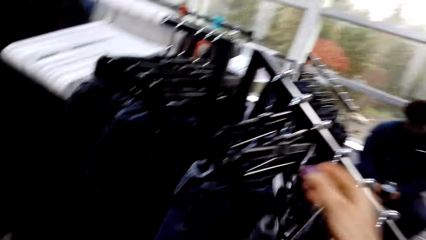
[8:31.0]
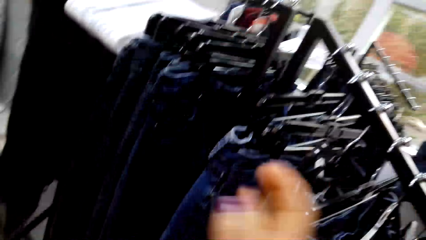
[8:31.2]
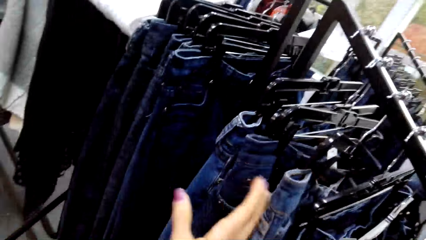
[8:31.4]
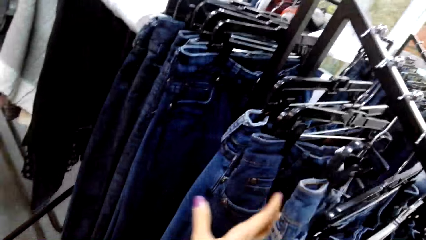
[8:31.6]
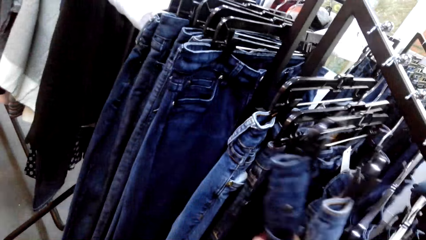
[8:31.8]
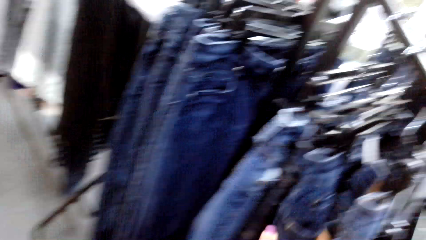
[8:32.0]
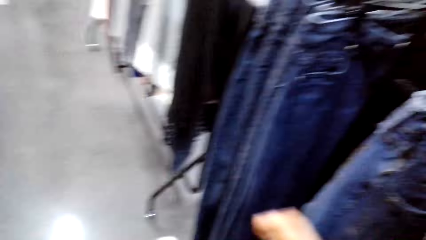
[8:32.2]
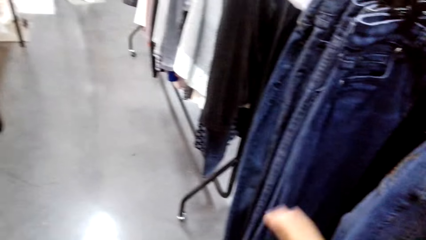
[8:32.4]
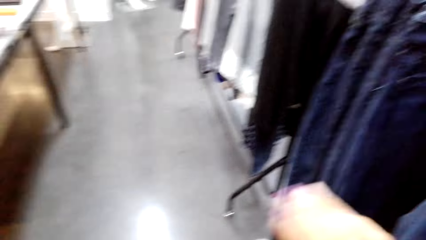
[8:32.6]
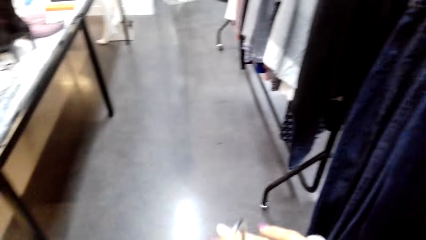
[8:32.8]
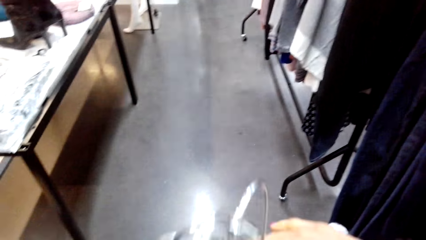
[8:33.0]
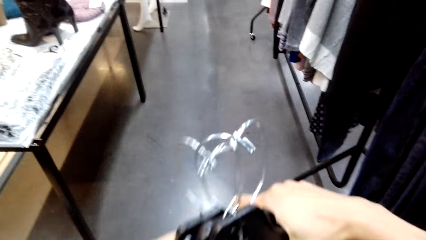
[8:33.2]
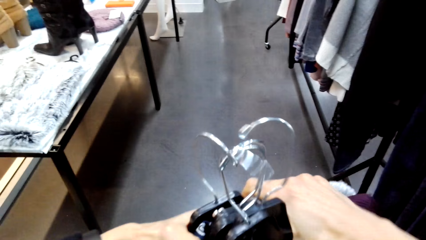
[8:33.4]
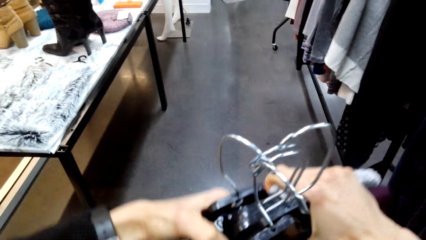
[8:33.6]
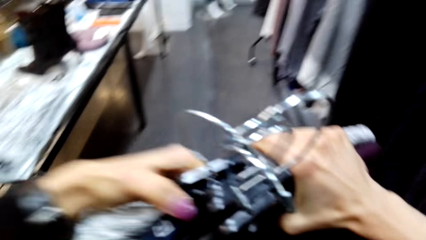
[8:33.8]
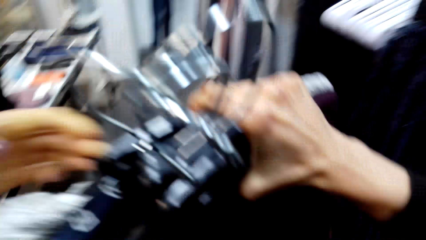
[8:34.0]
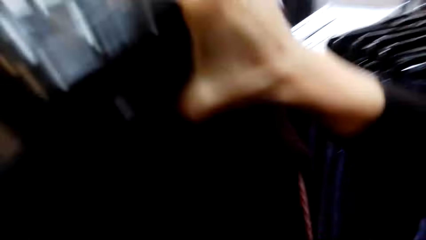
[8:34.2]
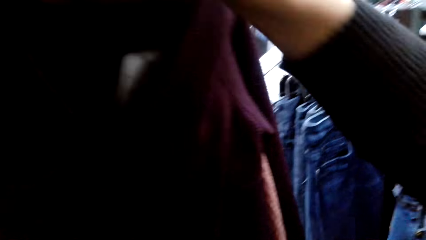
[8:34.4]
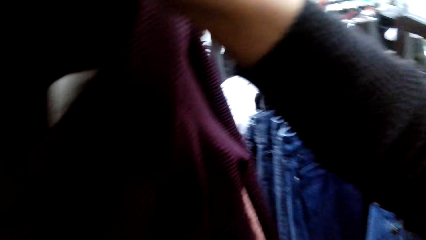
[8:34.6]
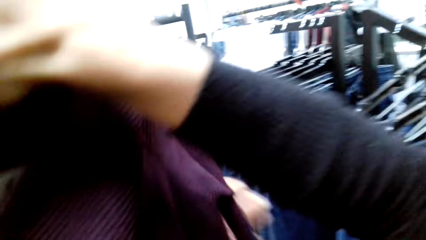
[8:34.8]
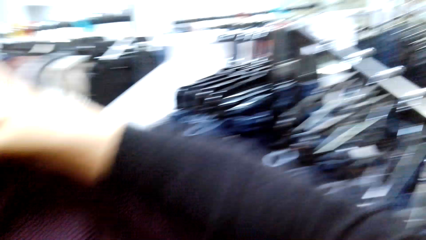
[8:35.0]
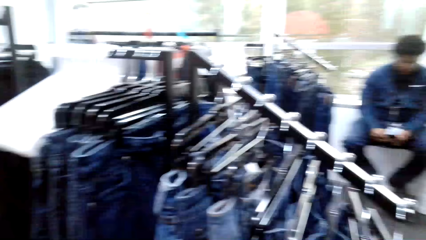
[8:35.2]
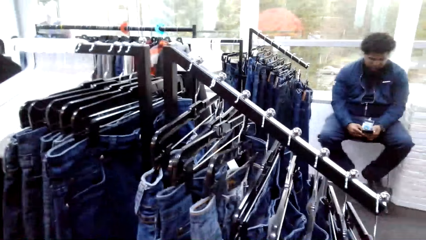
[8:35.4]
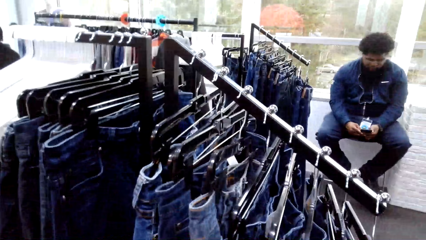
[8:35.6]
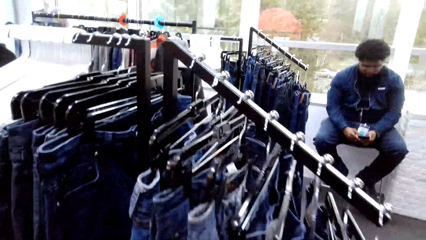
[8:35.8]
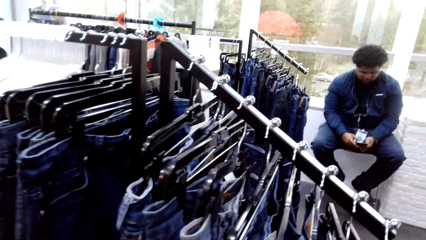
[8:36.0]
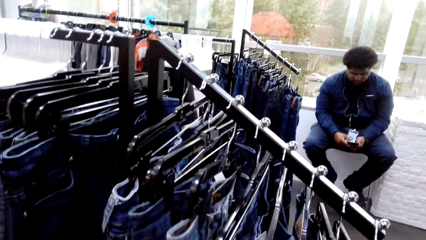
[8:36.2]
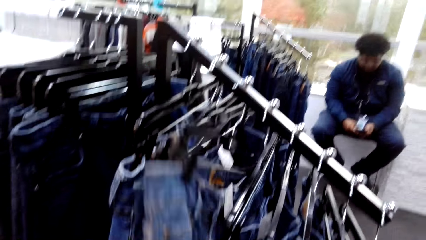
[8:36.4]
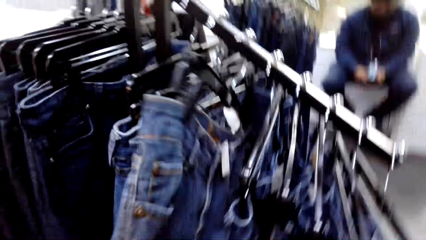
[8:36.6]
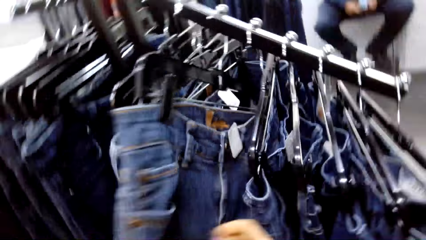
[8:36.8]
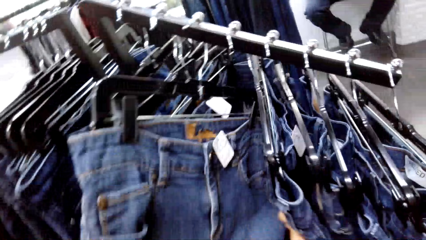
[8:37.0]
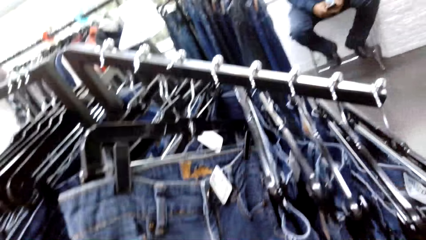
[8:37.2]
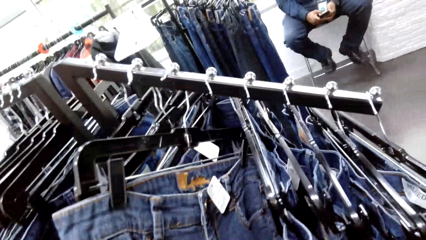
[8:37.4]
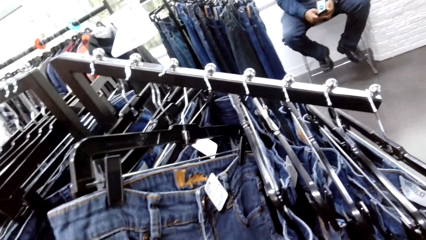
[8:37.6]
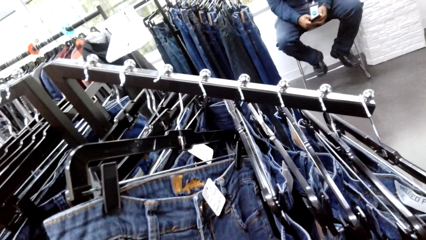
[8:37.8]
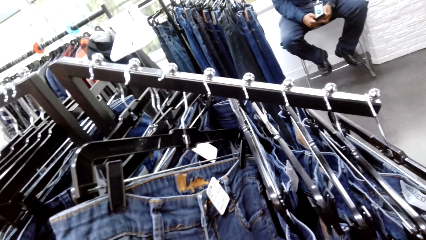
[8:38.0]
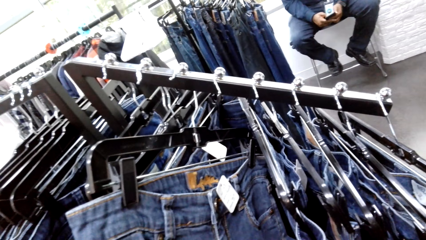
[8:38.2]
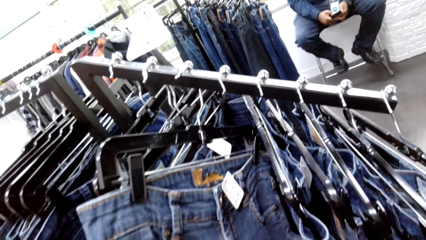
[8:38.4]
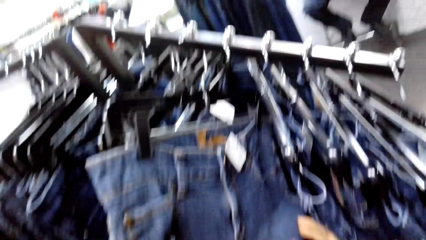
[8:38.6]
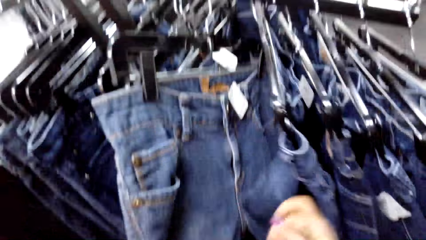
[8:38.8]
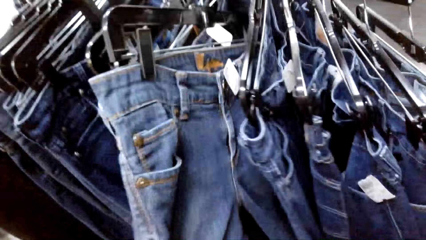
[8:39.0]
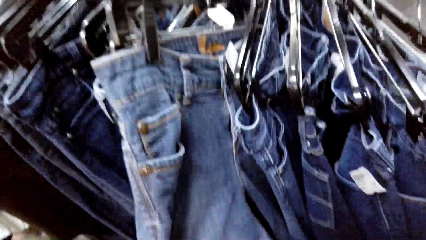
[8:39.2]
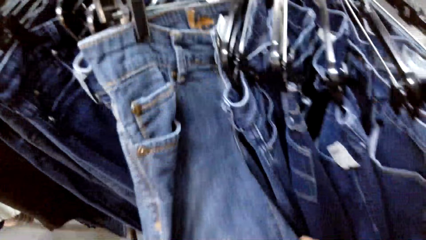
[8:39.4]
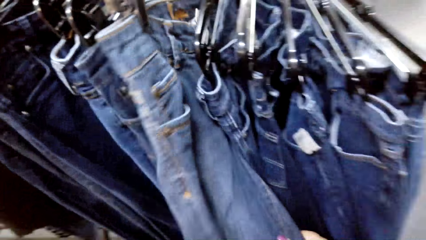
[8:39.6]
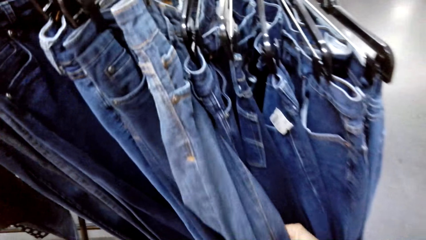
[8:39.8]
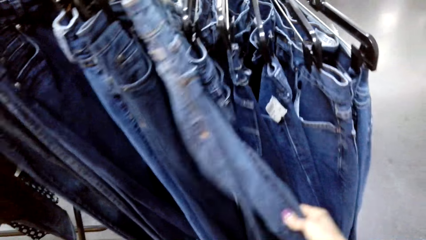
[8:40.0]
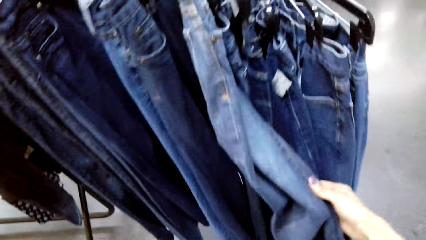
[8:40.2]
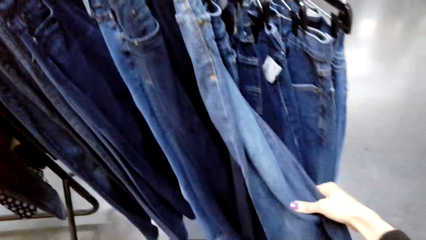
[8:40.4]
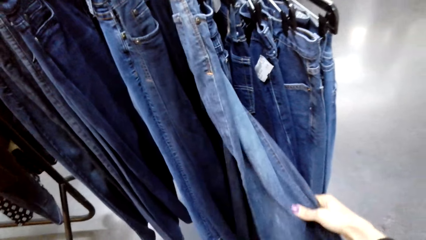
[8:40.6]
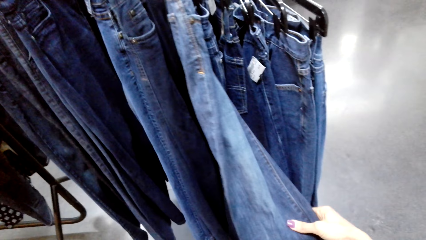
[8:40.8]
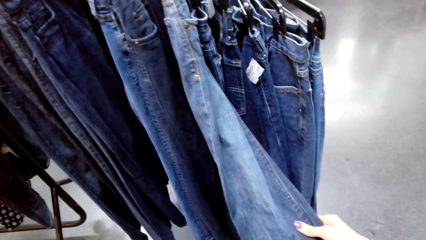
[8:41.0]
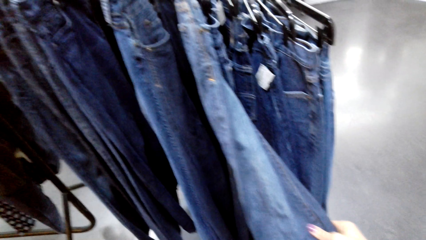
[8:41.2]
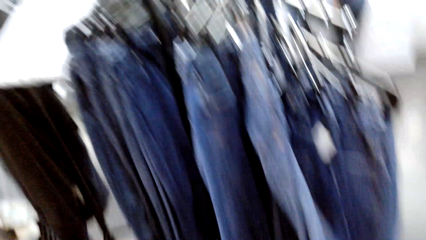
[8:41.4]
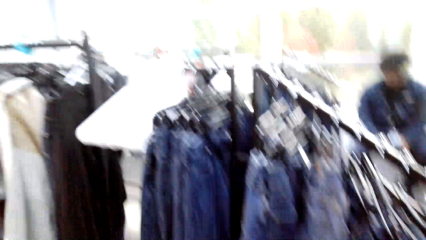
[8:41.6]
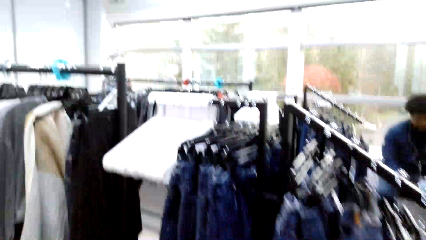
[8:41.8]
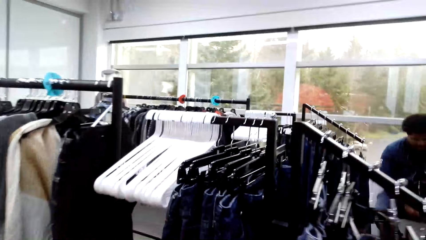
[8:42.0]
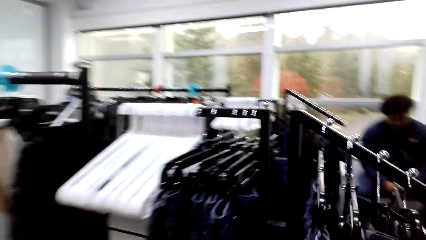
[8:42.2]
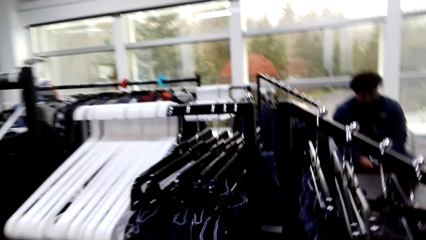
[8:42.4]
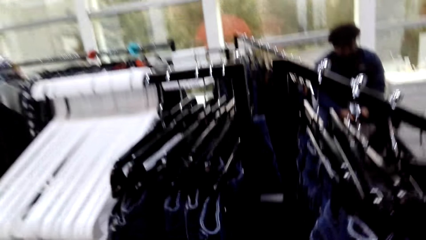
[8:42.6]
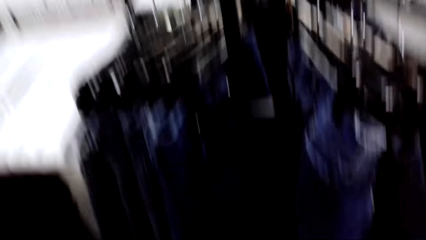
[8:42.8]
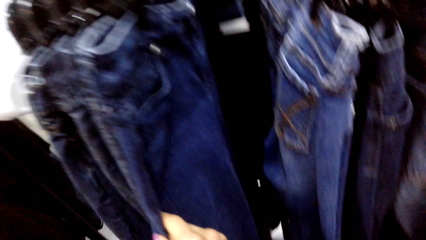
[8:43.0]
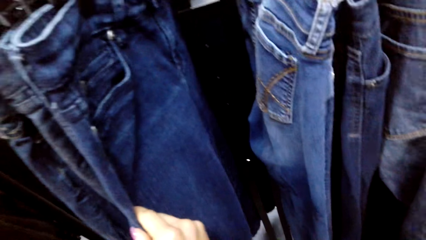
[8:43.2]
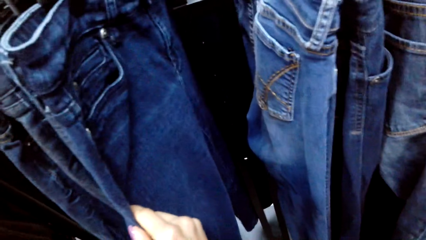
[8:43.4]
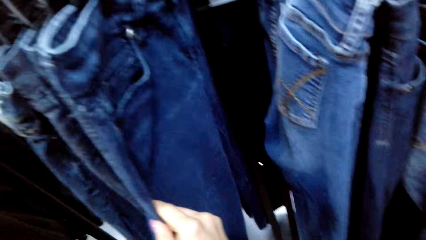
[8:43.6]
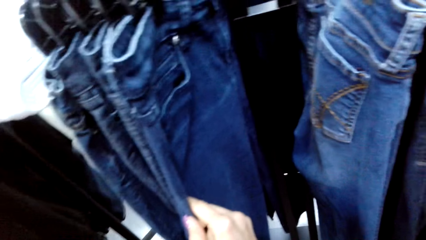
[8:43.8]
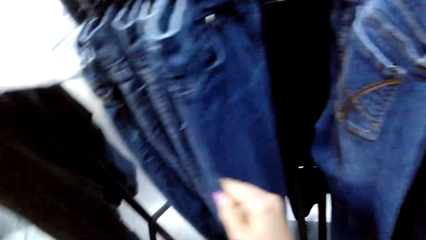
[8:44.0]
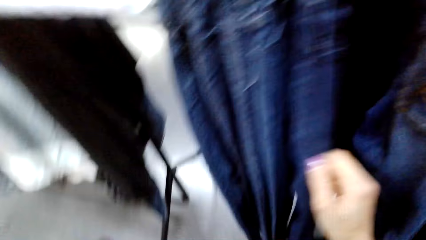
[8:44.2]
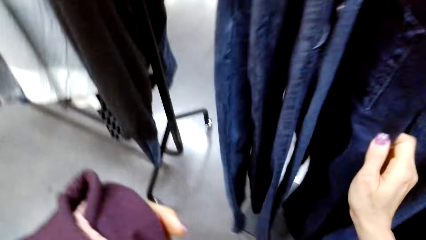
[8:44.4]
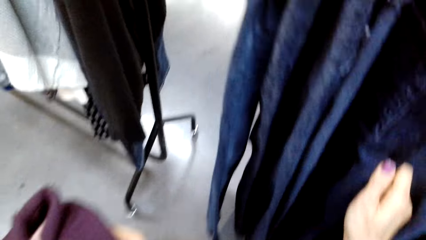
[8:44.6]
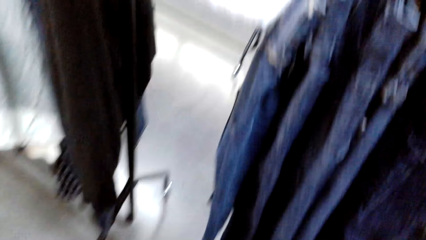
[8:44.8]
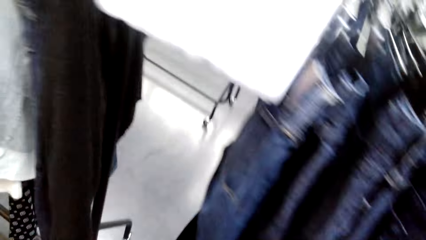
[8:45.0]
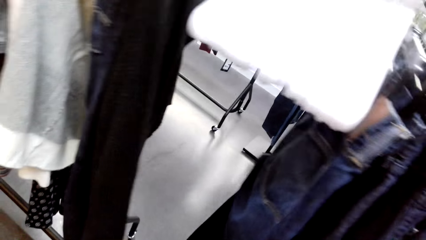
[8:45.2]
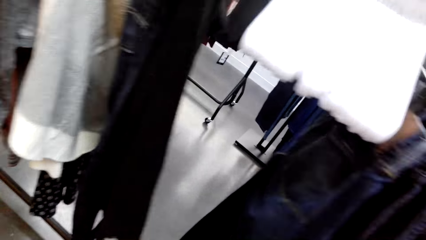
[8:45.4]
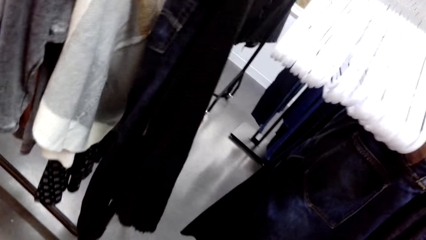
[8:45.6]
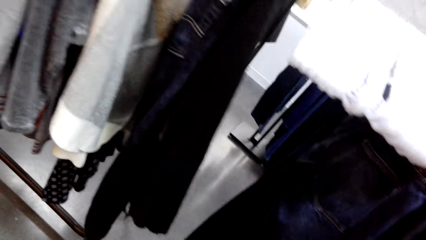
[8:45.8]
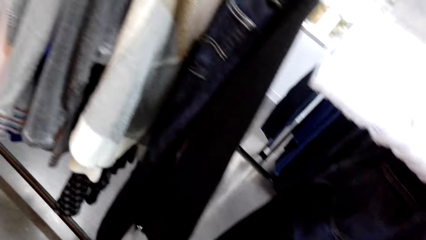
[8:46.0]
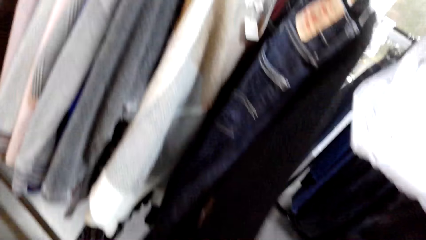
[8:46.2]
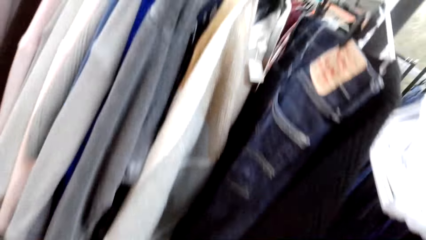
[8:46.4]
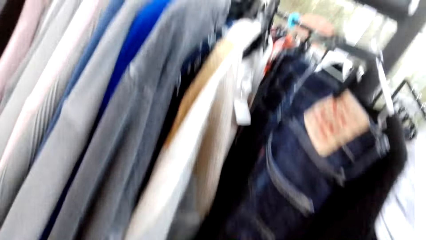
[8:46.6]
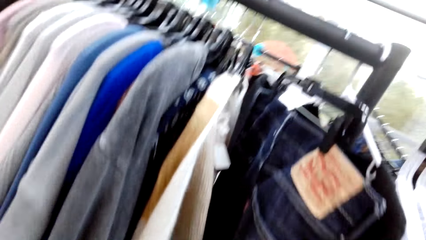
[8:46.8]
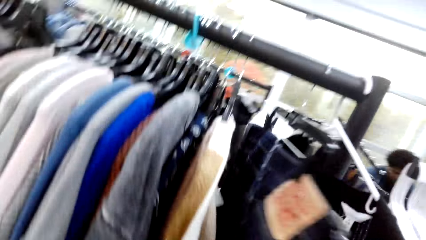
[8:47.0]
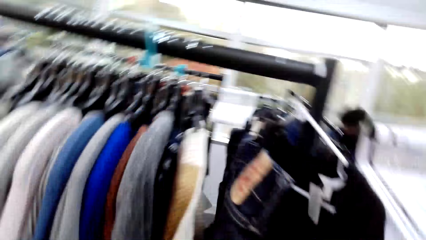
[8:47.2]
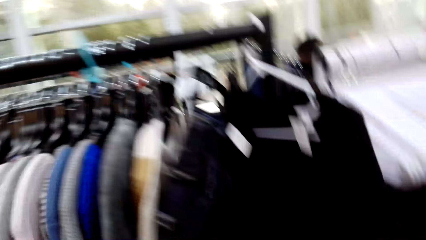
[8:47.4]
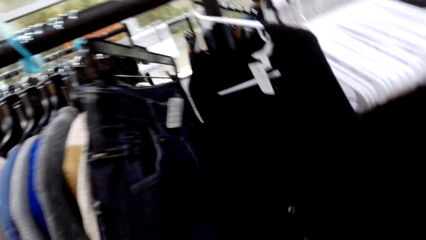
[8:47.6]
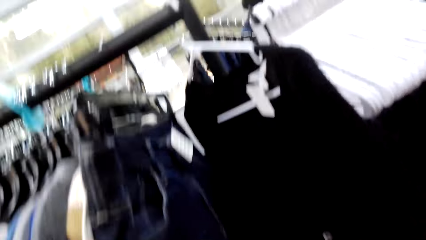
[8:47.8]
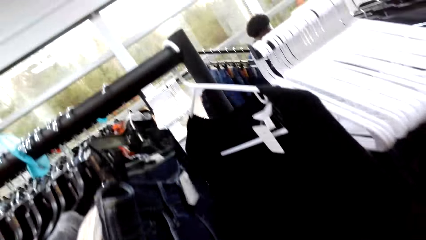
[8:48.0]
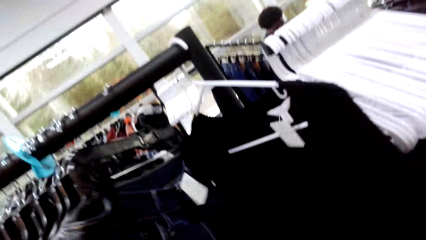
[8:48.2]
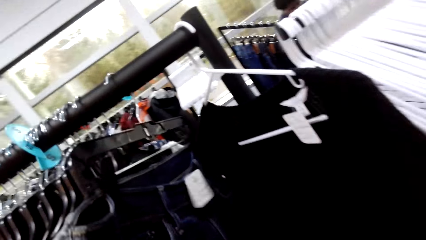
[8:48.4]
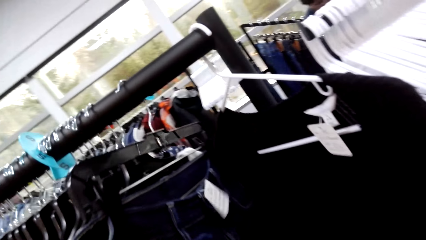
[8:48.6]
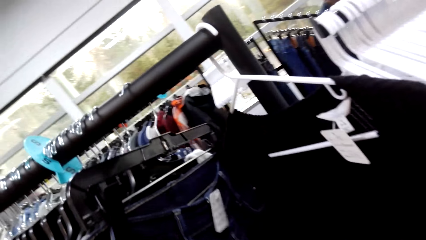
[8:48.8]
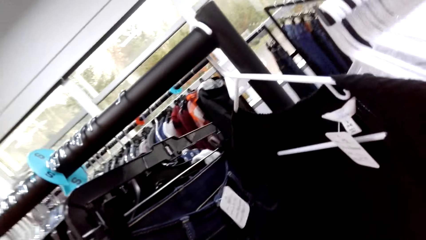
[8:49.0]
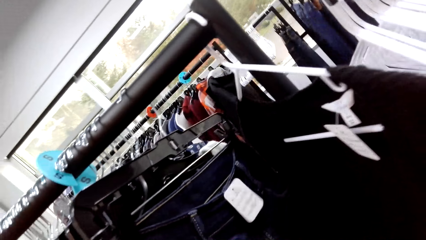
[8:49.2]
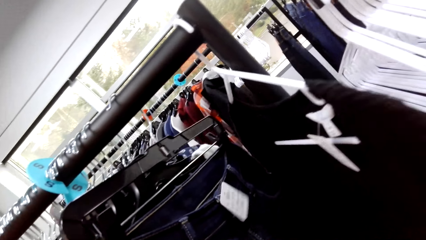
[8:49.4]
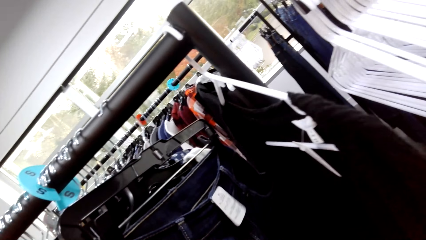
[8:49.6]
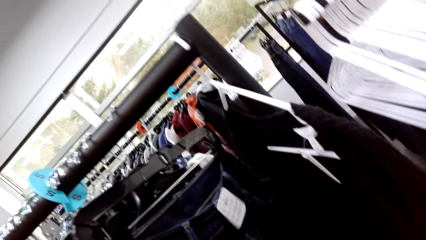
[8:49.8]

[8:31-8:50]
The camera wearer drops the clothes. They put all the cloth on one hand. They peruse the jean trousers in the clothes rack.
